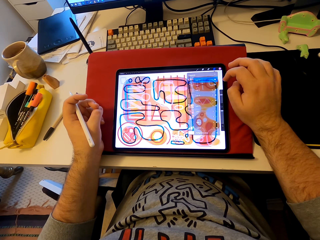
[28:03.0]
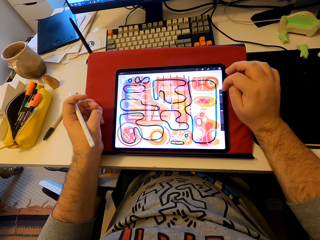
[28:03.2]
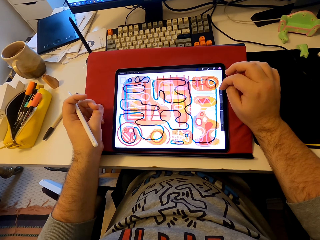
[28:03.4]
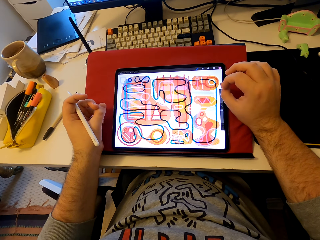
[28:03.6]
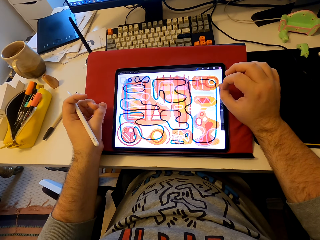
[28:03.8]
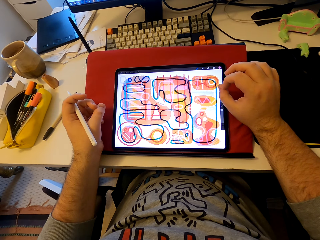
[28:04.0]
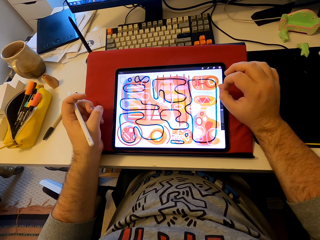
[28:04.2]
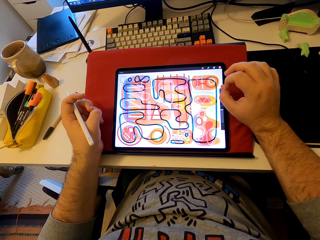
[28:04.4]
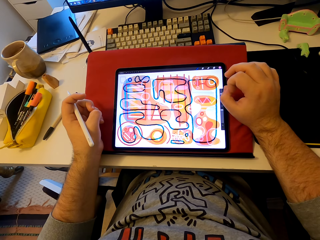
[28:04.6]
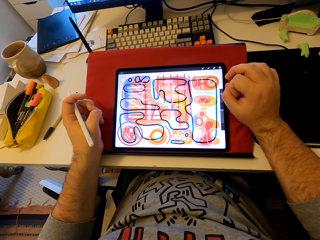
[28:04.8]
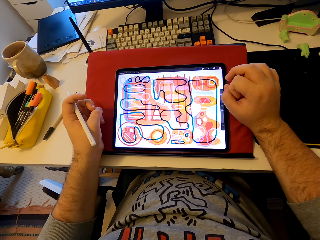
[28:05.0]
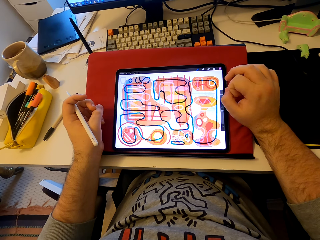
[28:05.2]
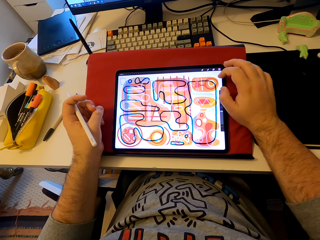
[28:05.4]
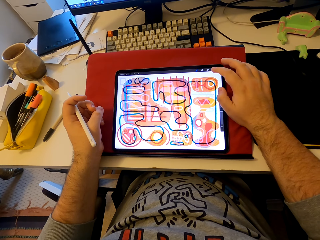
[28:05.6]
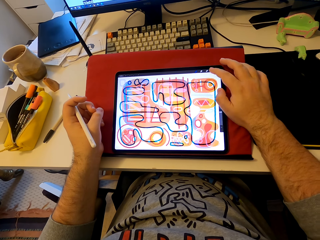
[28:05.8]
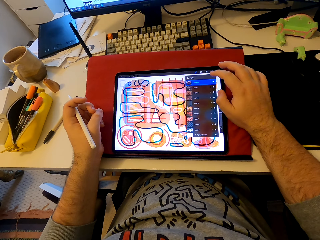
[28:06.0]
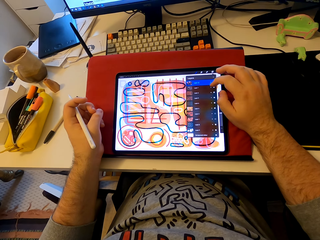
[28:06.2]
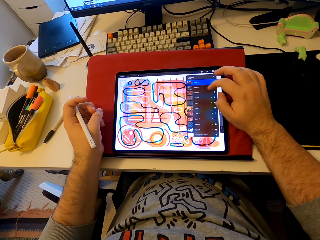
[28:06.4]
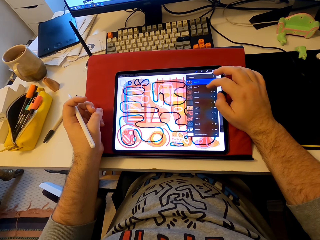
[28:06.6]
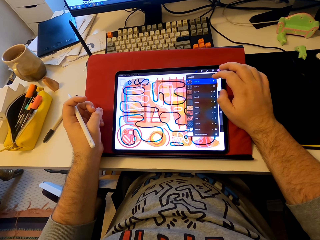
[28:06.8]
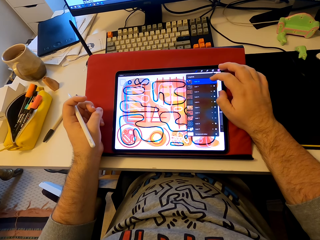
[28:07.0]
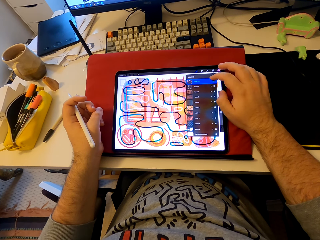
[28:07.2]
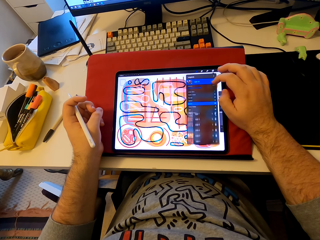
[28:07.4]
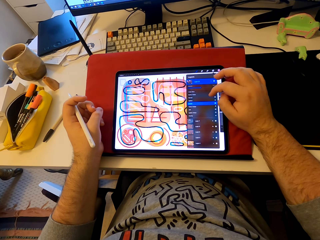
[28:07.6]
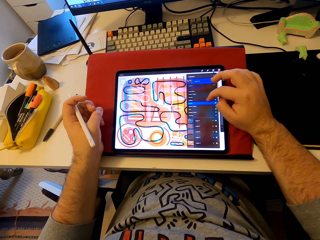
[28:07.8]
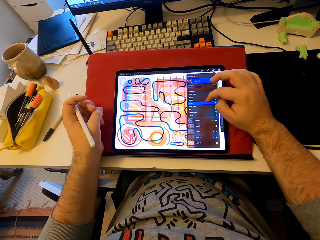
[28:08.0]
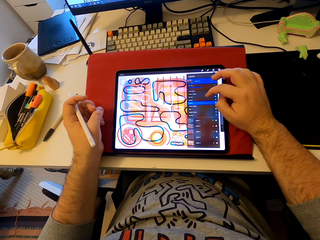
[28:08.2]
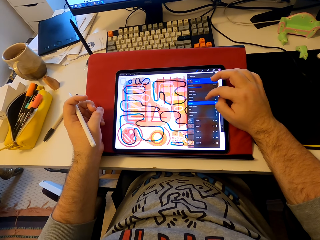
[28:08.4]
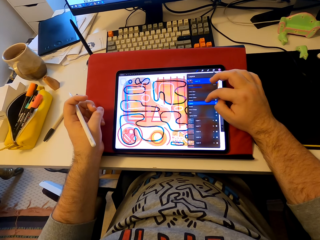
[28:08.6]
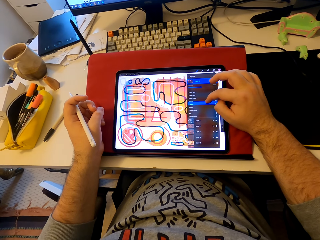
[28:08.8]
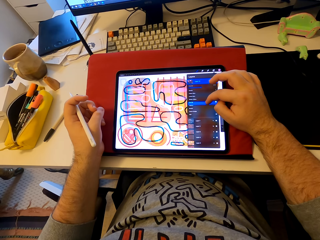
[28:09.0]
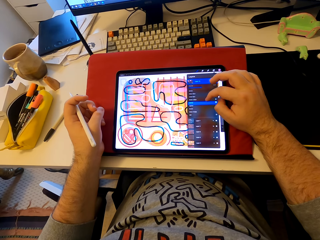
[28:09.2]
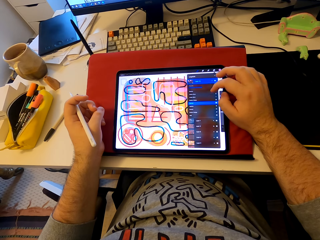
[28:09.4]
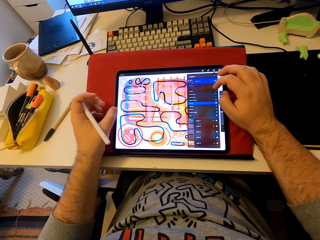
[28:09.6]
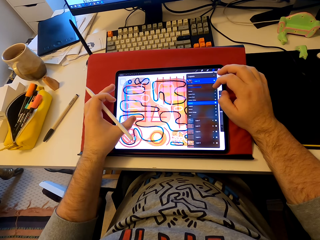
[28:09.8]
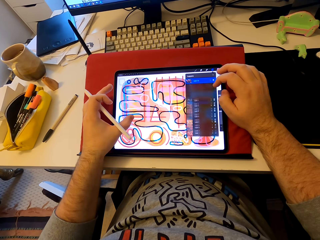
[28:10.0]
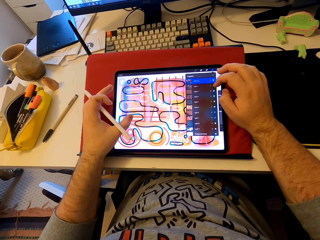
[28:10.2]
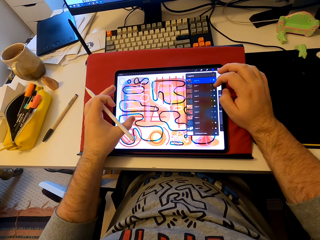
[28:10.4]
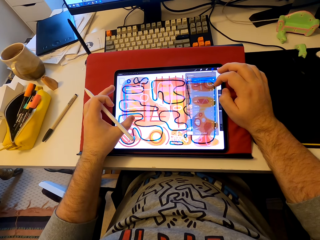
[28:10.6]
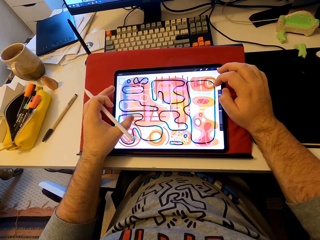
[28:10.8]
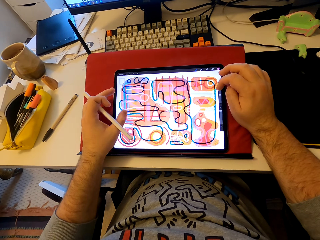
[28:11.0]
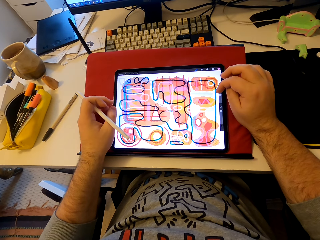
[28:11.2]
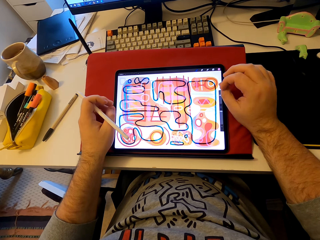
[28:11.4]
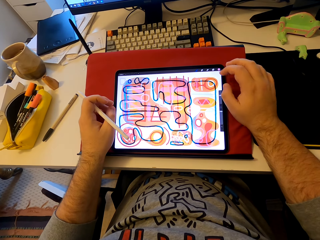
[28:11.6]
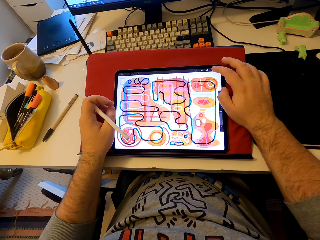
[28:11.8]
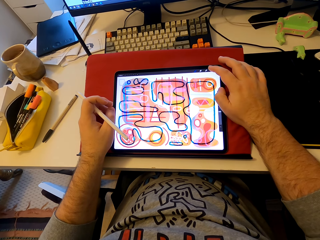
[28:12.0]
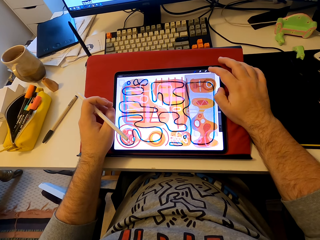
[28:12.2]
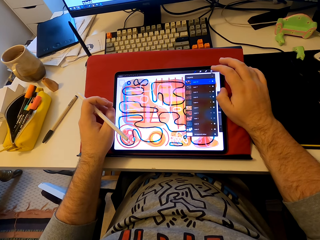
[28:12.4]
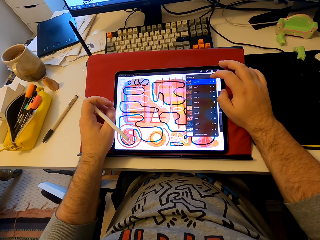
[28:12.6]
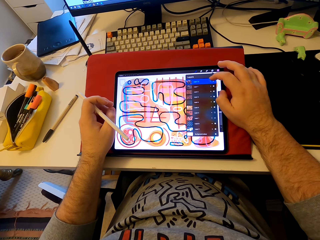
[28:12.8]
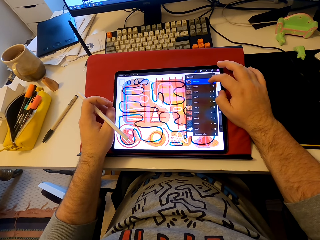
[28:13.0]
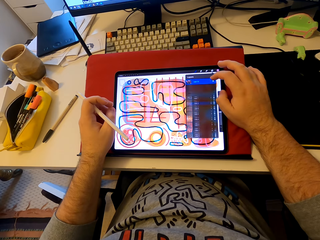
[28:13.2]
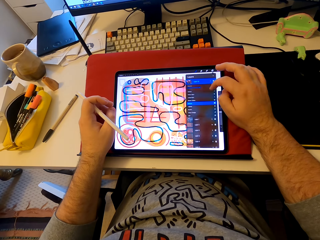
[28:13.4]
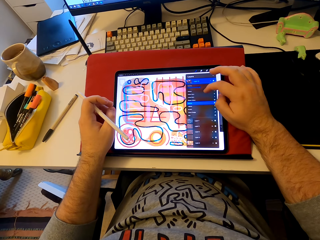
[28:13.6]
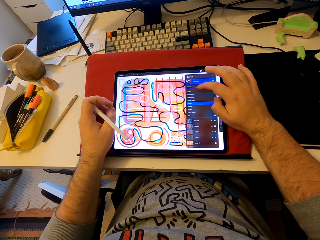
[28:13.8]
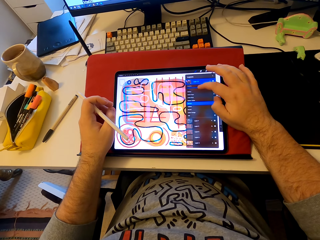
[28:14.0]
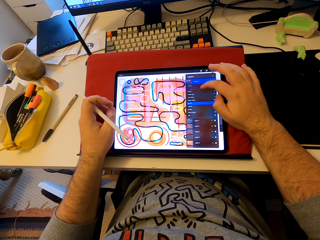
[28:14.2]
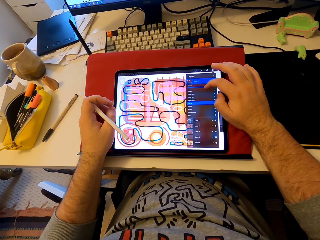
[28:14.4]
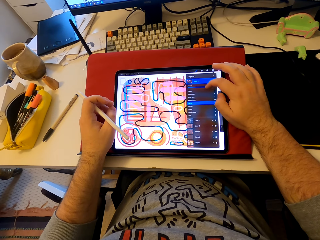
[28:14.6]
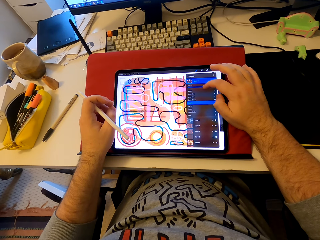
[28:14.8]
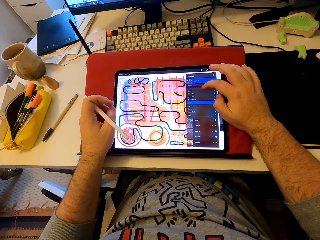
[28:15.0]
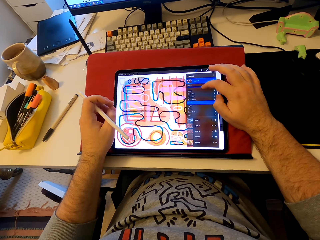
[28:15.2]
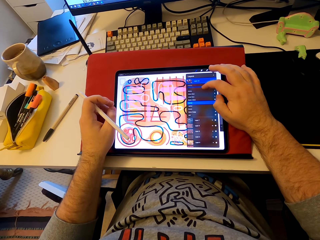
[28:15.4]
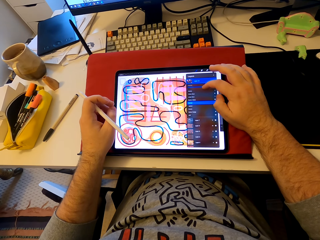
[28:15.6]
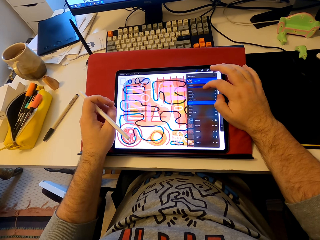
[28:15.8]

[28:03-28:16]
The camera wearer stares at a tablet. He taps the tablet's screen. He operates the tablet. He clicks on the highlighted box and a drop-down menu of lists comes out. He scrolls through the tablet screen with his index finger. He holds the tablet screen with his index finger and thumb. He taps the tablet's screen. He clicks on the highlighted box and a drop-down menu of lists comes out.

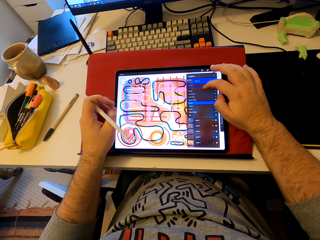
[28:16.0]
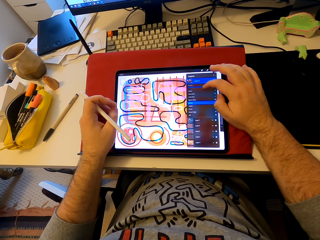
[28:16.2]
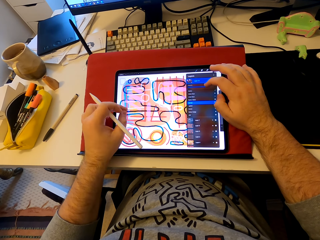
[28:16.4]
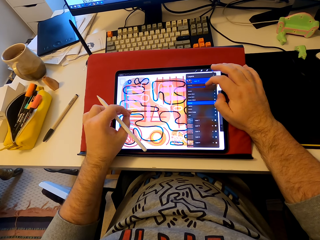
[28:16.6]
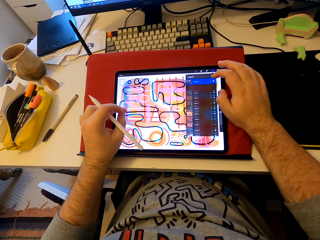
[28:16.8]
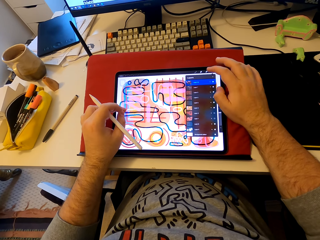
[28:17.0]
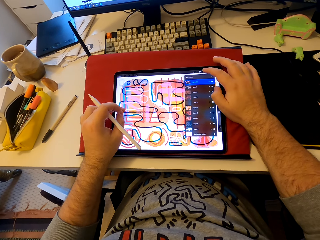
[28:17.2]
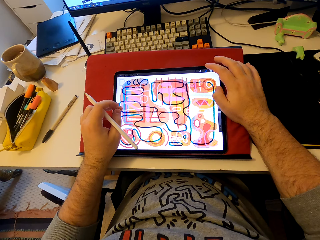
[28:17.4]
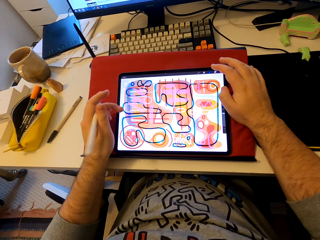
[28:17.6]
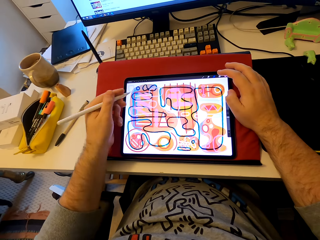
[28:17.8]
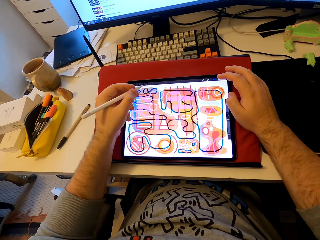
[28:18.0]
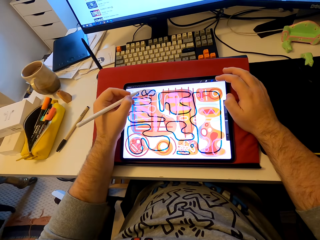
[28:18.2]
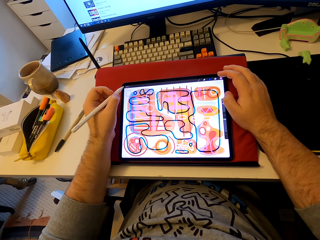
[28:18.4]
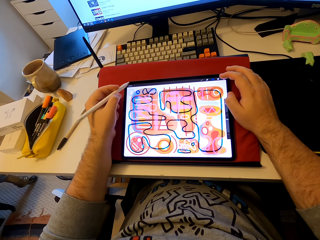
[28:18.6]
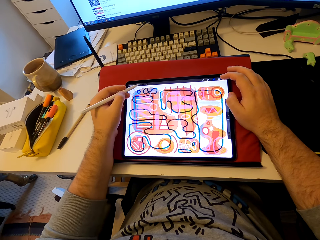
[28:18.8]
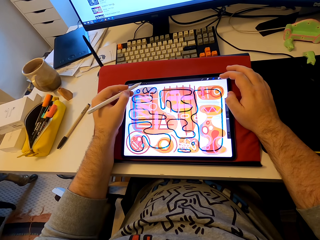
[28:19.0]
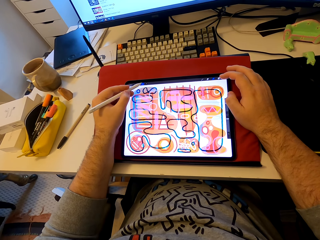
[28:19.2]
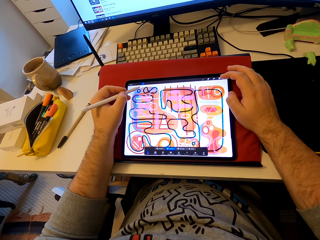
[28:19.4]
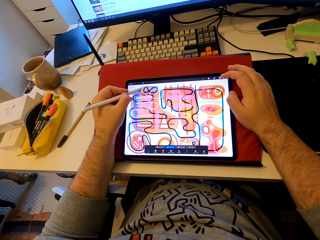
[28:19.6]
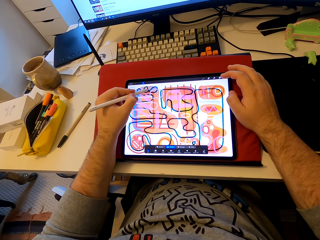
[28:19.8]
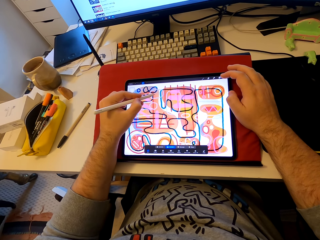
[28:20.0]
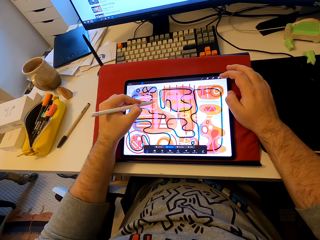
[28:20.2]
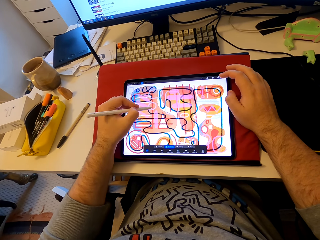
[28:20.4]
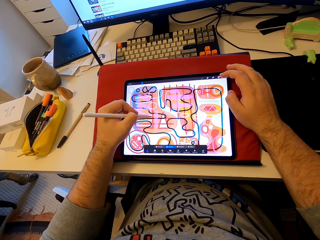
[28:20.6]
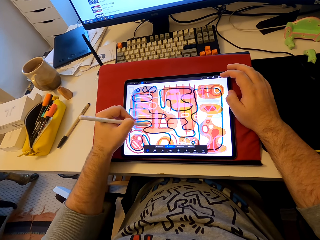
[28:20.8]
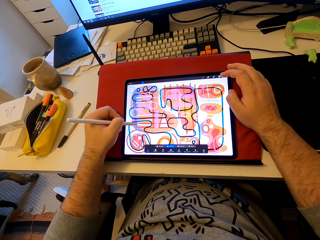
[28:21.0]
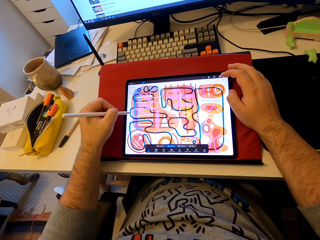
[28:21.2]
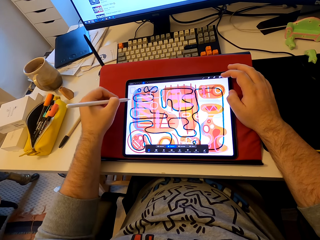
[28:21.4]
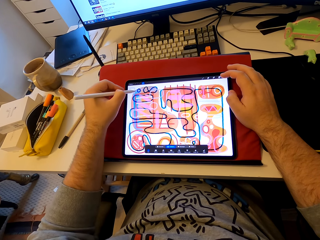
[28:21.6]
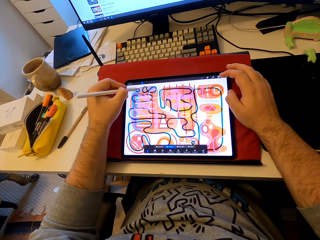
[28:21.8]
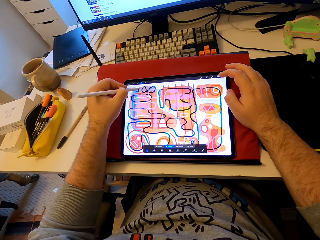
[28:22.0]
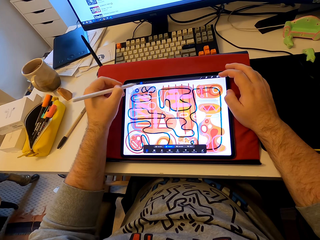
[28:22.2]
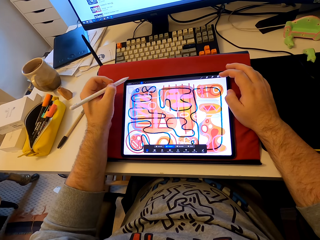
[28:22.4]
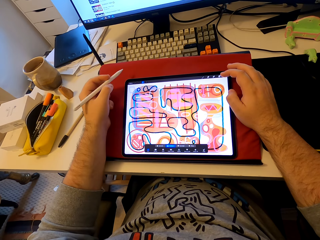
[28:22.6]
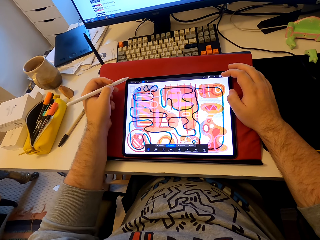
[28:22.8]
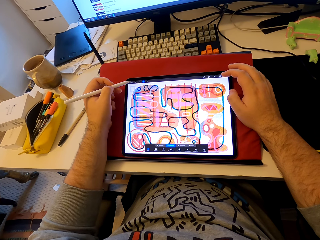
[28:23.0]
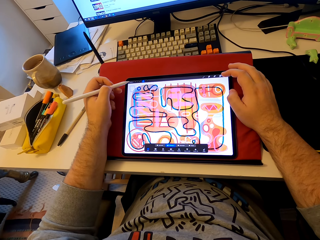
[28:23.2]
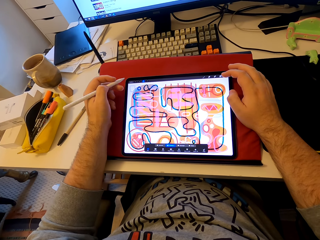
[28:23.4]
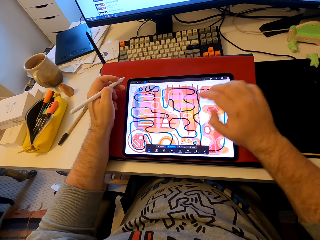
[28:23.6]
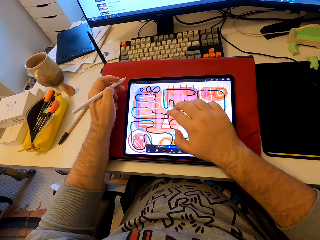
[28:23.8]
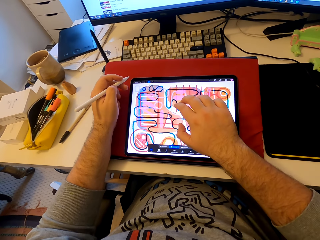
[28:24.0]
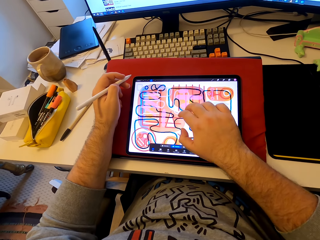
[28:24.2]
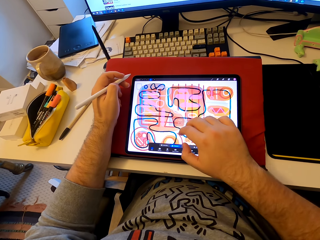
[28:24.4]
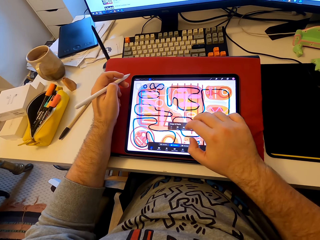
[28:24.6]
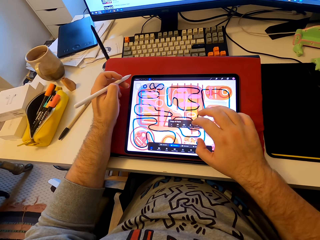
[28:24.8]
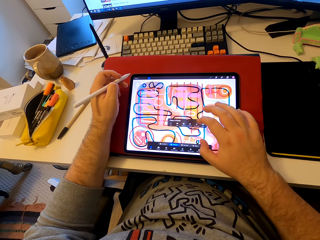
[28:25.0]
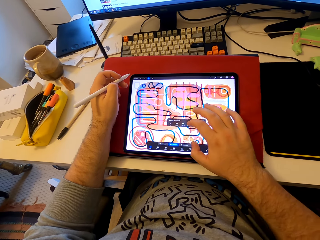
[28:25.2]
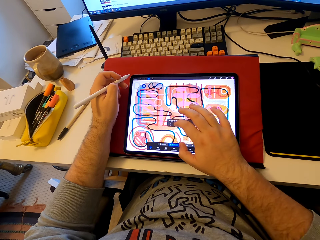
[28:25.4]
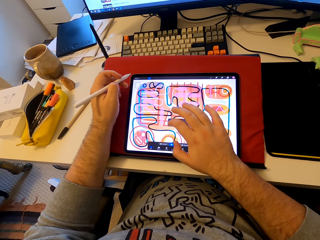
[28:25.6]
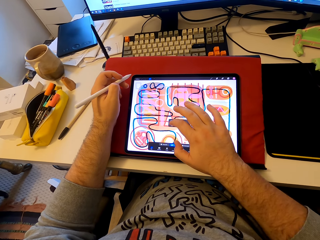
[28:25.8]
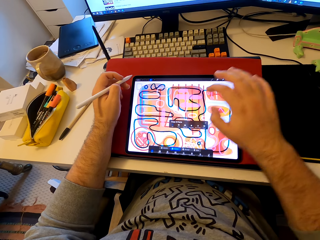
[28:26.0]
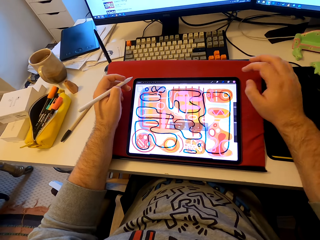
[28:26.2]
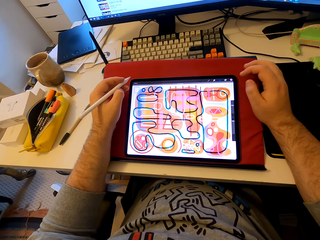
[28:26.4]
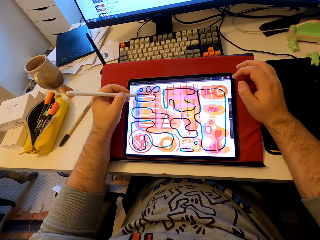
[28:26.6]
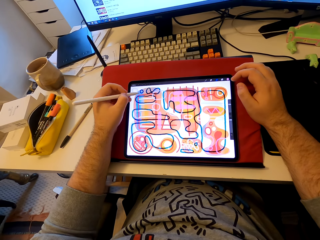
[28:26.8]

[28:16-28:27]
The camera wearer scrolls through the tablet screen with his index finger. He taps the tablet's screen. He moves a stylus around the tablet. He points at the tablet's screen with the stylus pen and a set of tools occur on the tablet. He draws on the tablet's screen. He pulls his hands aside from the tablet screen. He places his right hand on the tablet's screen. He stares at the tablet. He swipes through the tablet screen with his hand and a small box appears. He operates the tablet.
